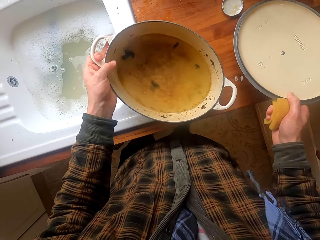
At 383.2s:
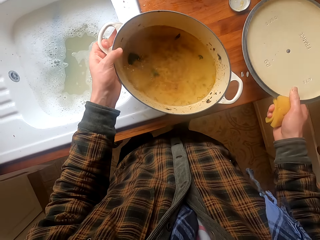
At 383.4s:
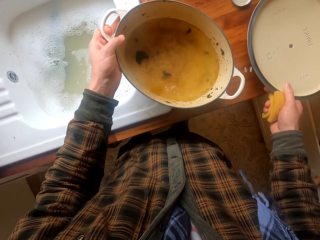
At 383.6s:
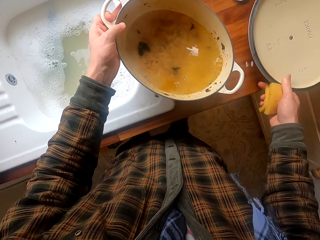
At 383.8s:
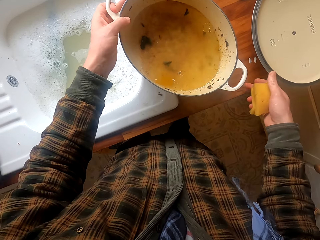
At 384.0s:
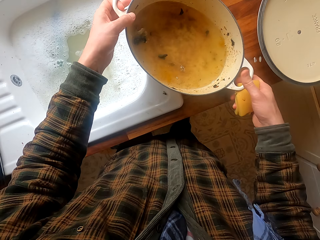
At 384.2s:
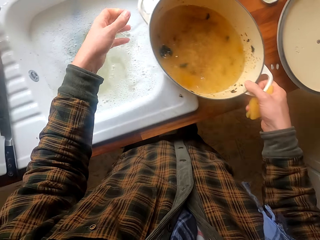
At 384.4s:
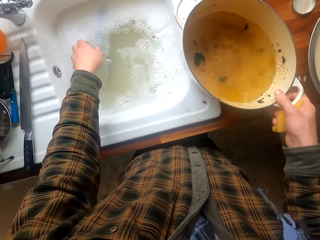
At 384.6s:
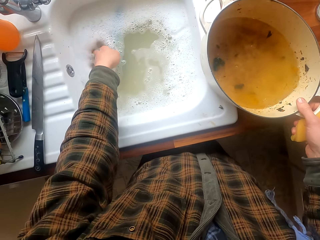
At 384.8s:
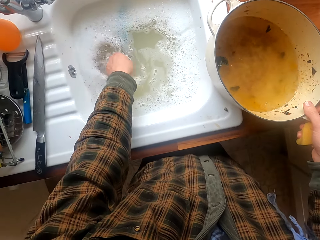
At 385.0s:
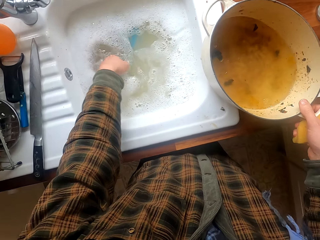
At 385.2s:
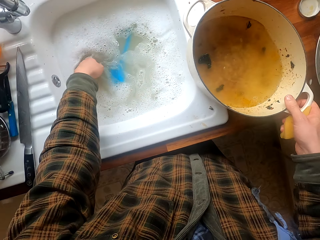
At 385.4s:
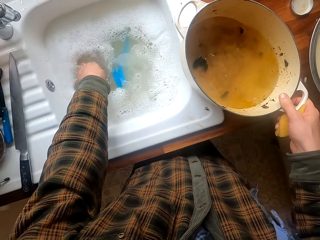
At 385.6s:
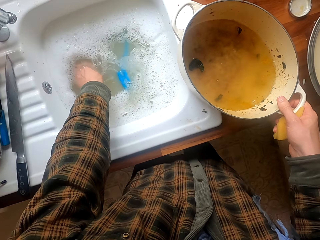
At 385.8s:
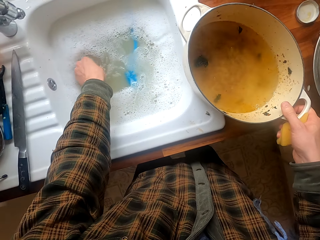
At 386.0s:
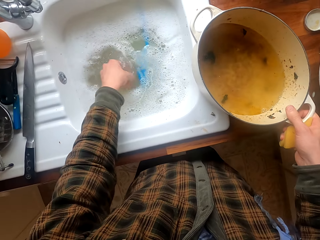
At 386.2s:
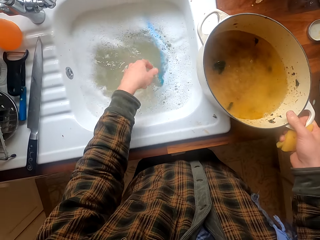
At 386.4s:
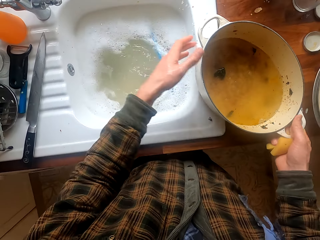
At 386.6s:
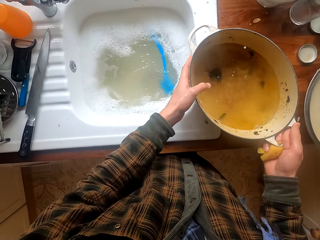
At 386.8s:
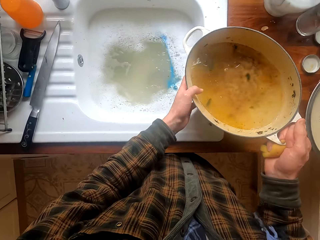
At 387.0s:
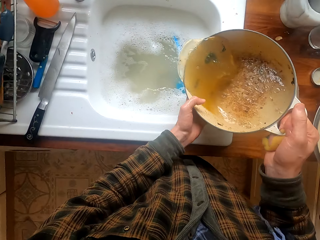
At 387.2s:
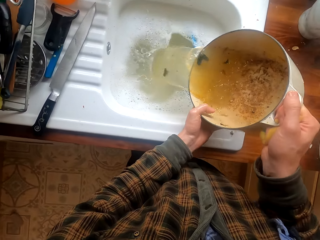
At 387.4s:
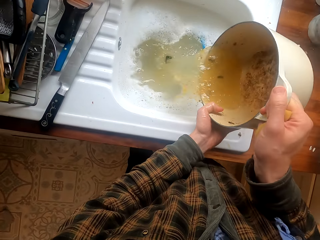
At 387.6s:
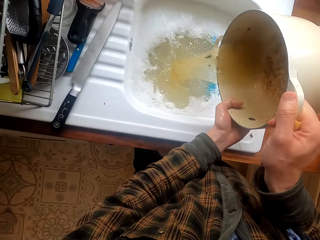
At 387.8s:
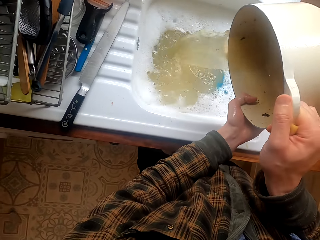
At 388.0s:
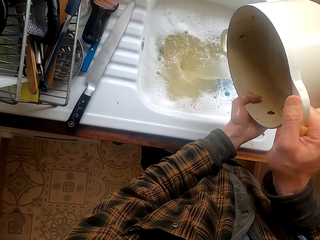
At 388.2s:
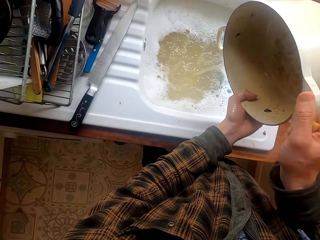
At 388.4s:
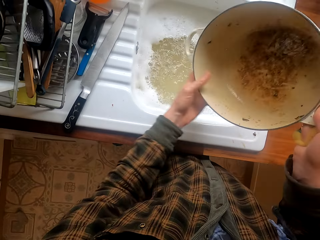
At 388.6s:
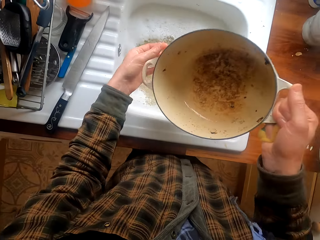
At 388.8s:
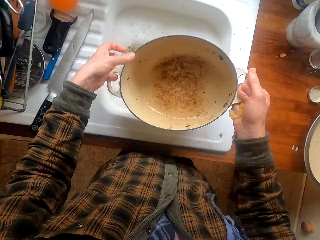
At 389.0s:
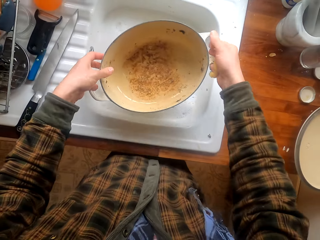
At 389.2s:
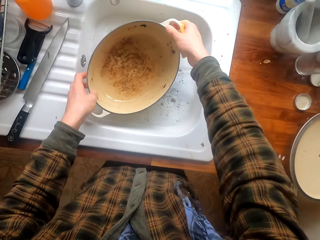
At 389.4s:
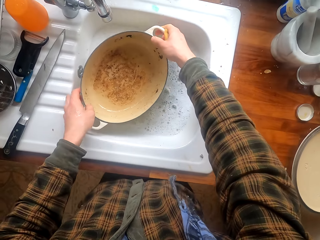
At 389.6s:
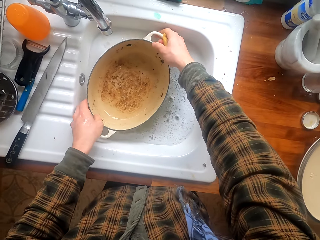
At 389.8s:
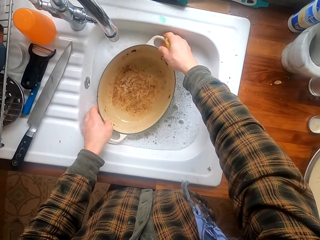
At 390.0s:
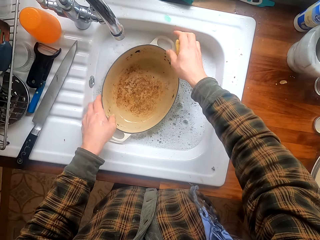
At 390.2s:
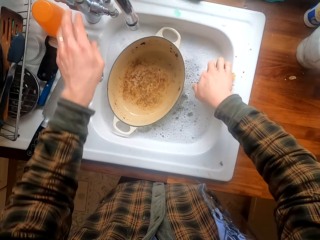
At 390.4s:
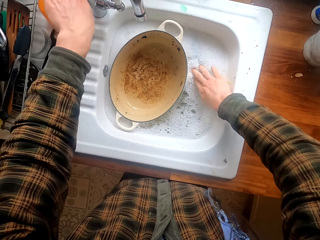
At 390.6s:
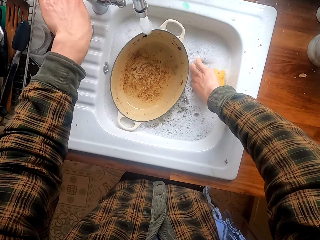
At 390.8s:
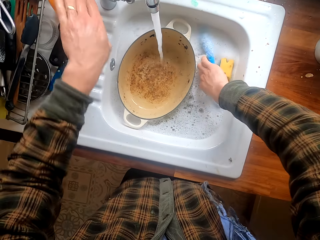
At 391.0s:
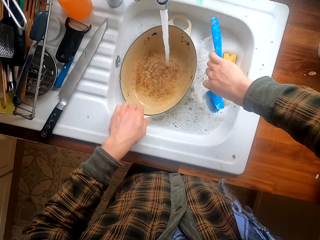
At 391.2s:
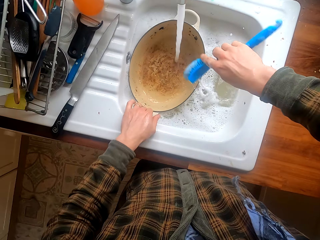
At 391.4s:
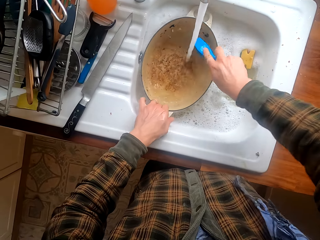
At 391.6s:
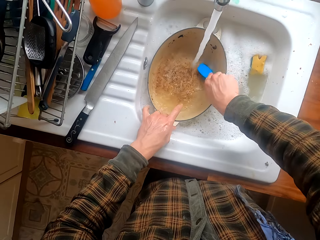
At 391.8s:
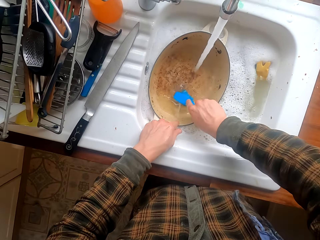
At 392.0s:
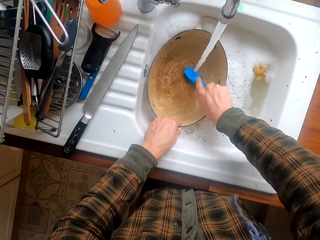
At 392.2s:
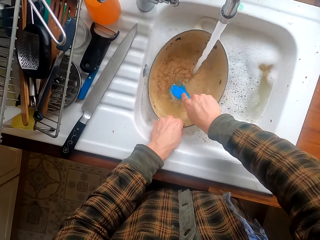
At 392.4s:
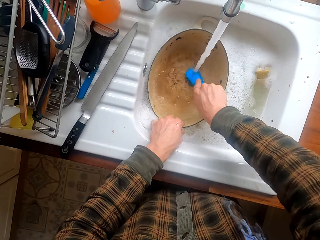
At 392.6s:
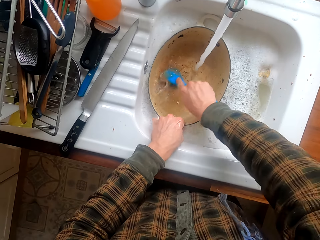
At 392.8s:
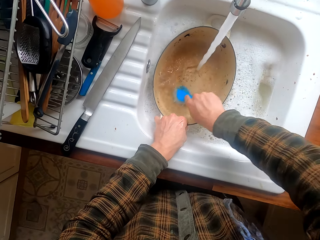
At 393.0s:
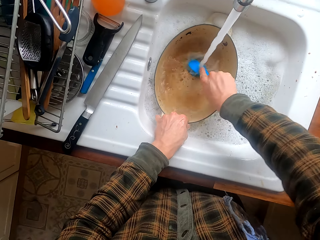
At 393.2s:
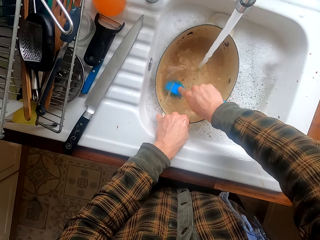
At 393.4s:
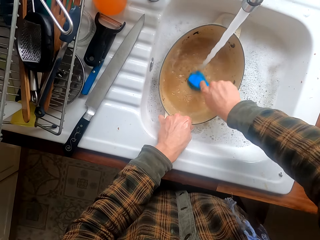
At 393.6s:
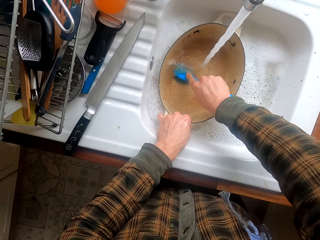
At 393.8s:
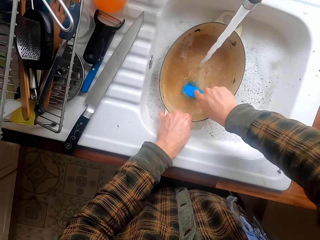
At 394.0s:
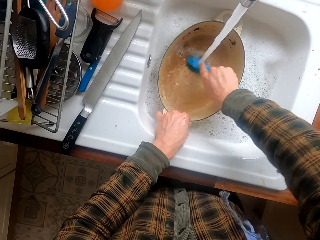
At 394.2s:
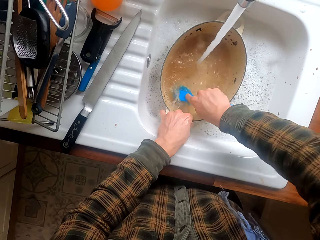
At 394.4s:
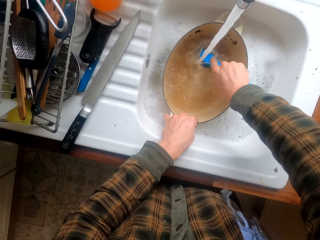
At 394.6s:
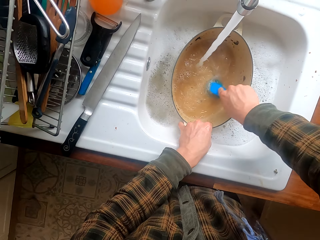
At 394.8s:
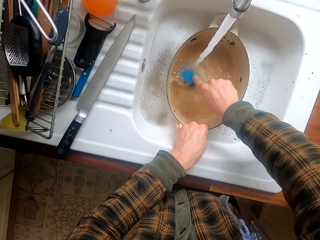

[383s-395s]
The camera wearer puts the lid on the surface. They move the dish or bowl. They dip hand in water in the sink. They look for something in water. They take the dish. They pour water in the sink from the dish. They put the dish in the sink. They open the tap. They take the utensil brush. They put water in the dish. They scrub the dish with the brush. They wash the bowl.

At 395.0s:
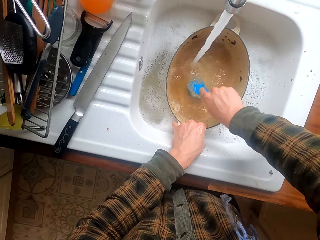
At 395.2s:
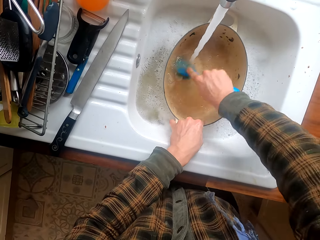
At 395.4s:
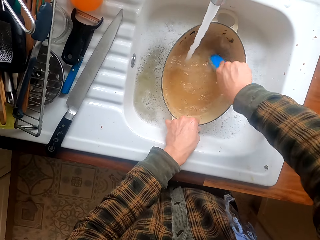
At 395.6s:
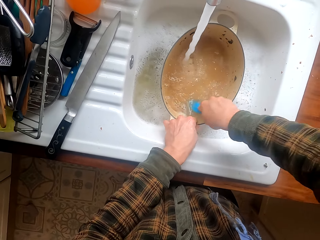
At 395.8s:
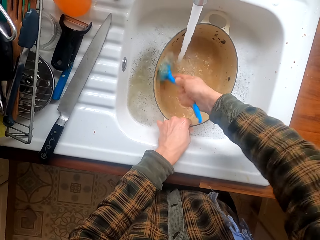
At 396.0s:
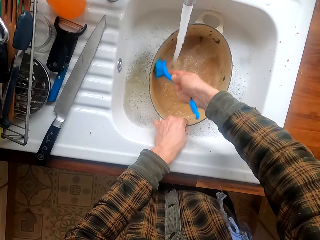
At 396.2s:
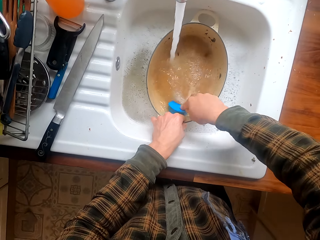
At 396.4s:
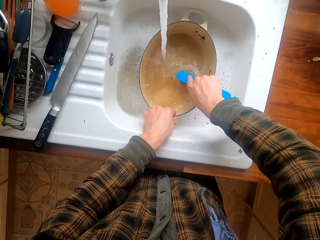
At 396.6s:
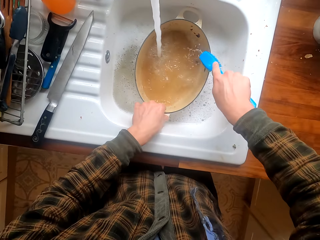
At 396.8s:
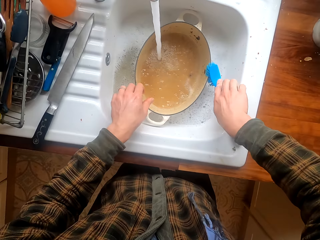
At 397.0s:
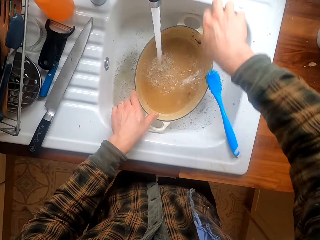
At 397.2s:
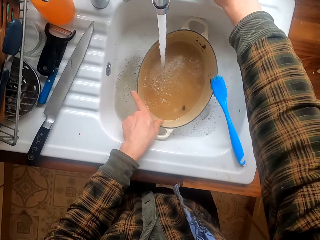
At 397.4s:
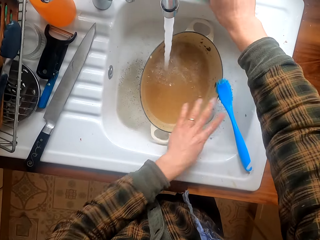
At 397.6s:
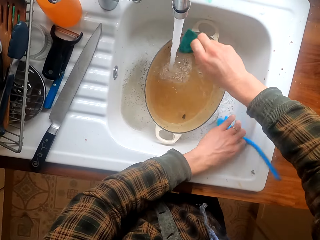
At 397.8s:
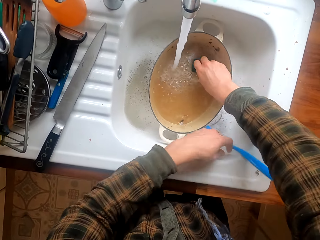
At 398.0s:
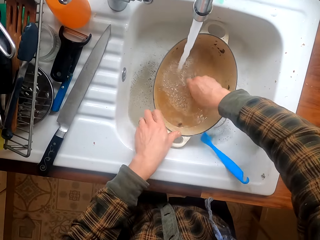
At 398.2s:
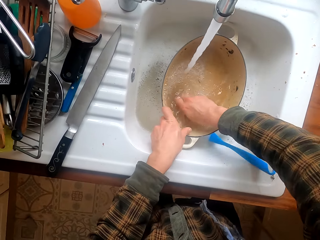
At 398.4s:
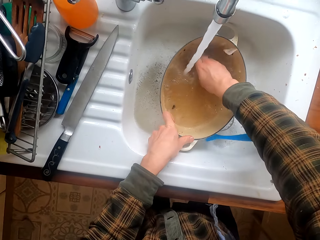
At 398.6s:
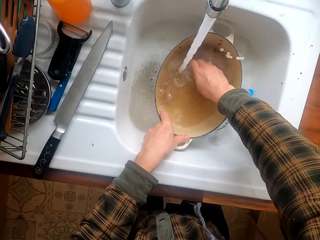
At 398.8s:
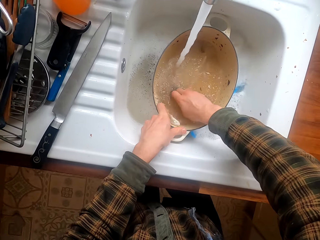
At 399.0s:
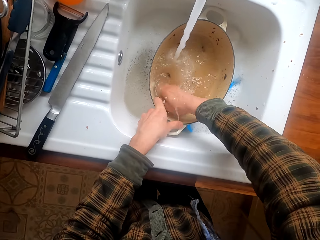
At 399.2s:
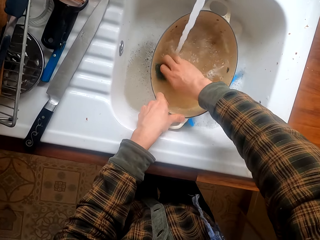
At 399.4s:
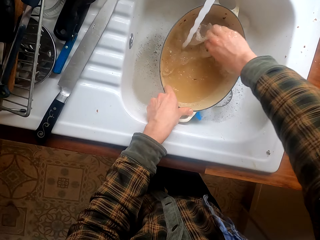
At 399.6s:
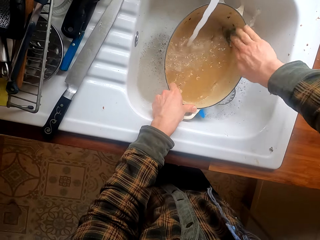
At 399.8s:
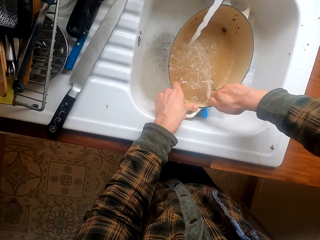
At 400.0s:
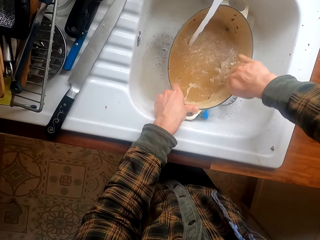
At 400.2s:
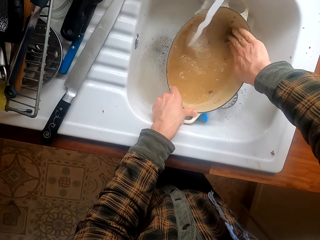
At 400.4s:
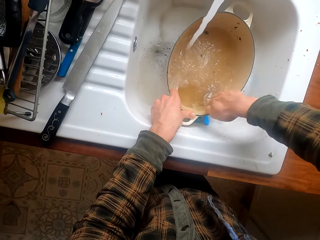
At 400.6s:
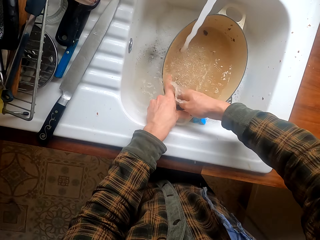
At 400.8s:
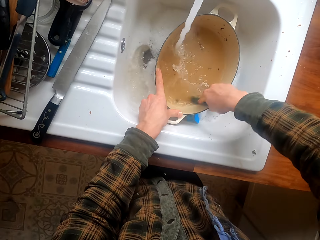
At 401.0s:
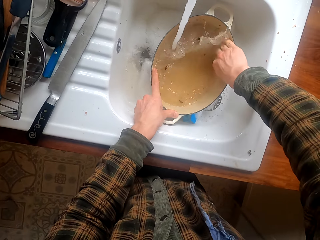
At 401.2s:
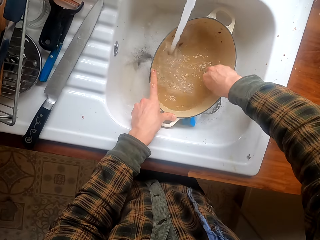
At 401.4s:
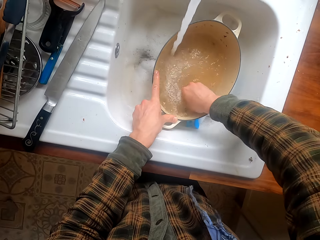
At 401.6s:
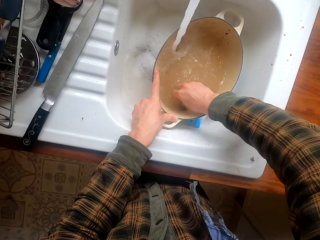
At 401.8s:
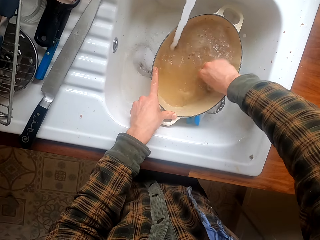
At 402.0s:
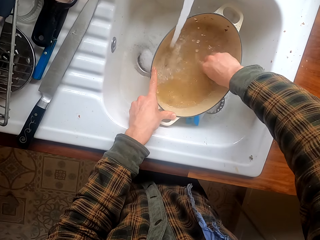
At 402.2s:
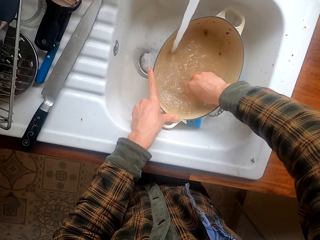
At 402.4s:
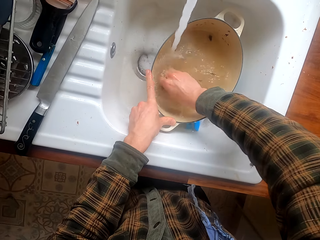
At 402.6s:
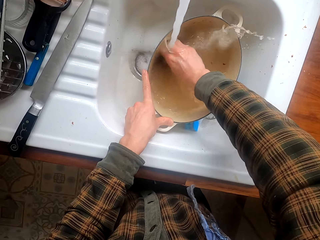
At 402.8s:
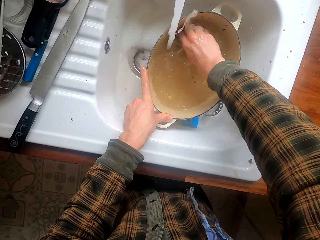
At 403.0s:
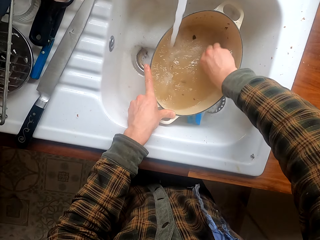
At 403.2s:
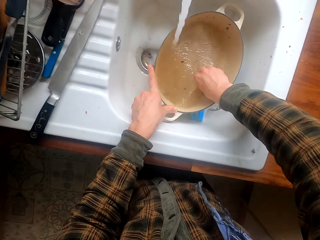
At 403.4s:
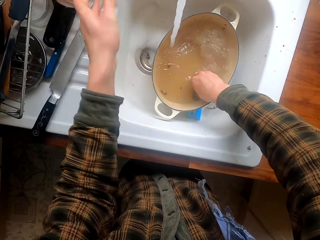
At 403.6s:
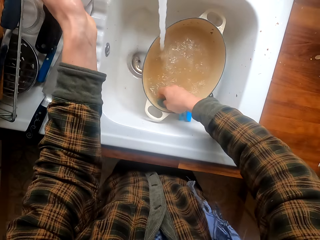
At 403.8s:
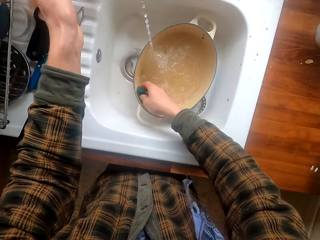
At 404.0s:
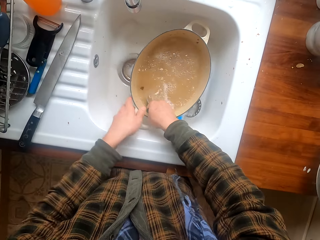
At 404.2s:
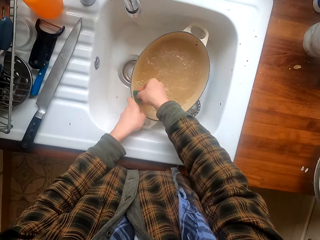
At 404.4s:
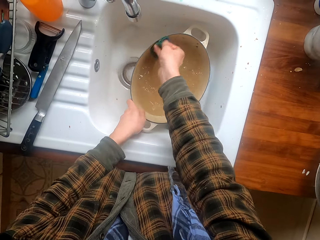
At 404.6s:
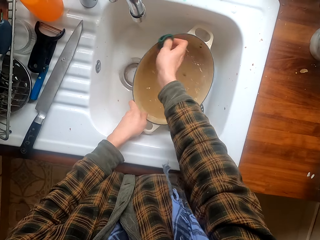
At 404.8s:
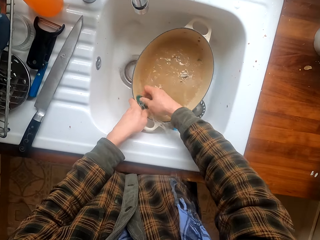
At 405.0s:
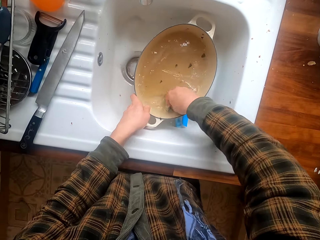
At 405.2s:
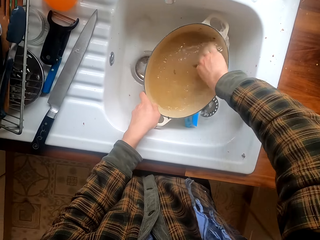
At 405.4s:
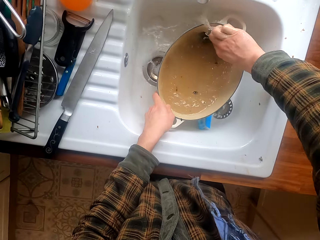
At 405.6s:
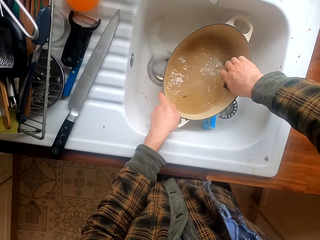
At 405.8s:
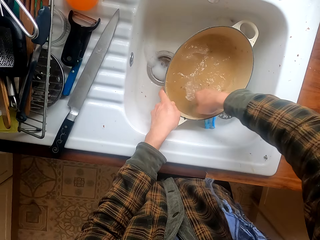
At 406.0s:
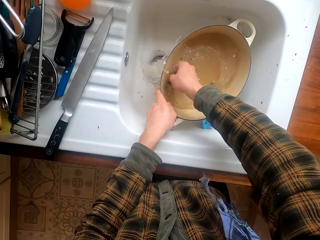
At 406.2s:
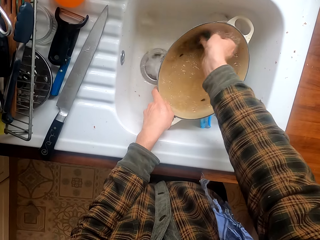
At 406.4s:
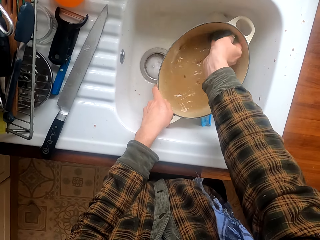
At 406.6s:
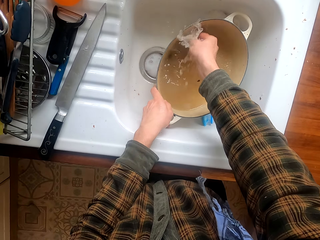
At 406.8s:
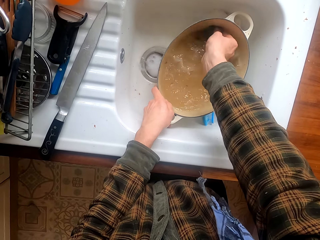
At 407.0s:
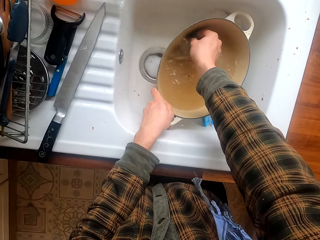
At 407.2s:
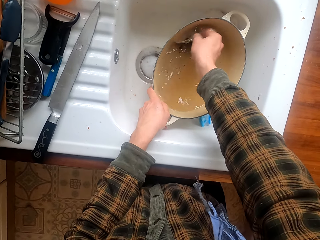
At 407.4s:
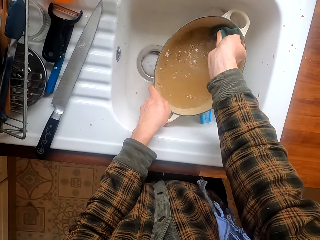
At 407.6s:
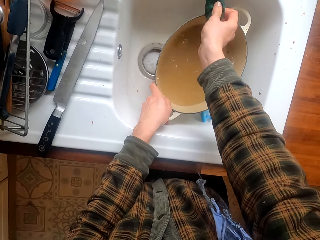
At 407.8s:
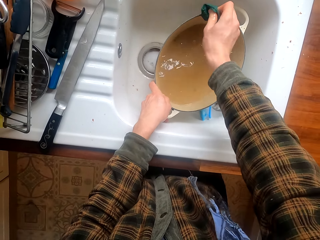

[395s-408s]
The camera wearer takes a scouring pad. They put the brush in the sink. They wash the dish. They close the tap. They wash the dish.
